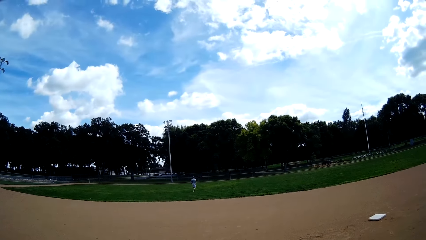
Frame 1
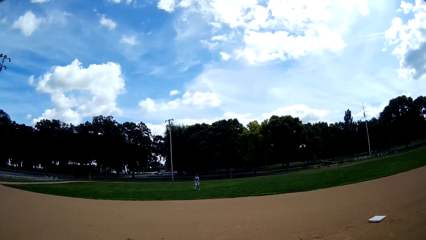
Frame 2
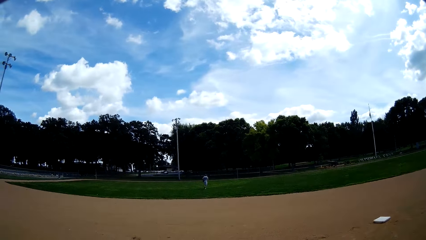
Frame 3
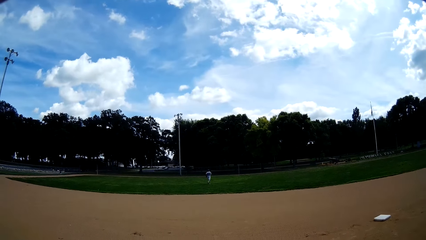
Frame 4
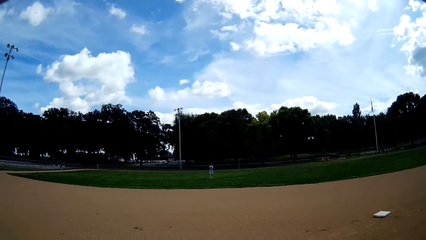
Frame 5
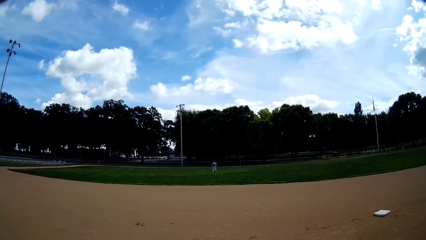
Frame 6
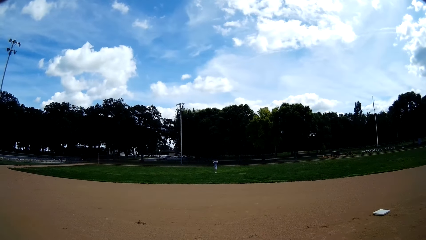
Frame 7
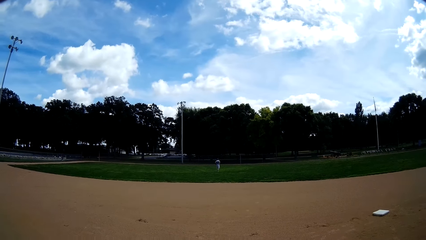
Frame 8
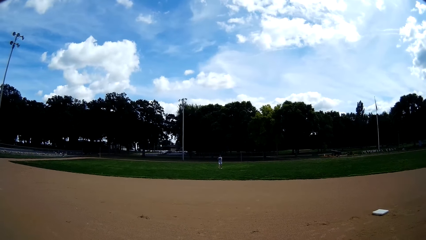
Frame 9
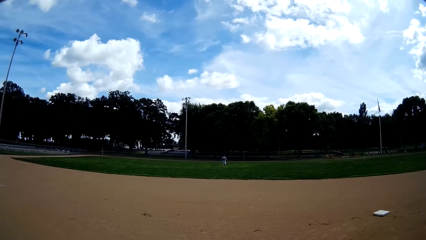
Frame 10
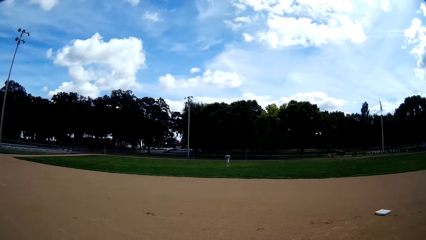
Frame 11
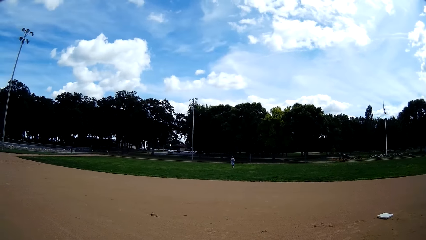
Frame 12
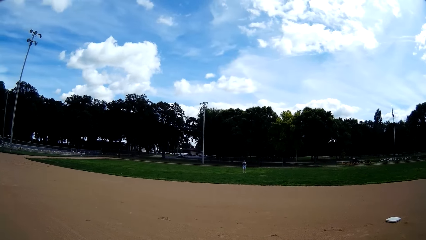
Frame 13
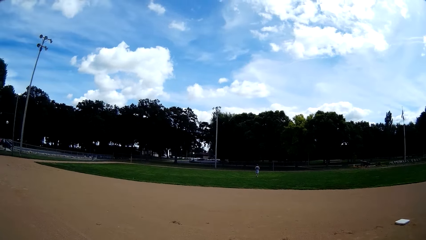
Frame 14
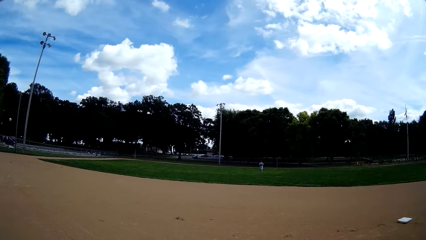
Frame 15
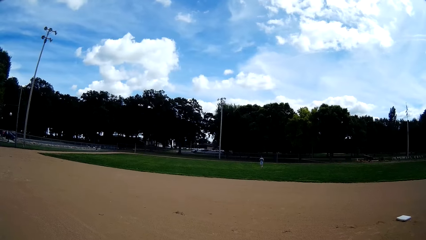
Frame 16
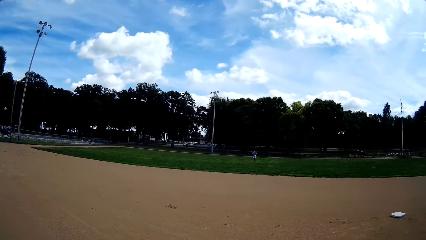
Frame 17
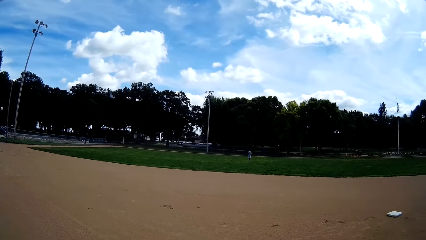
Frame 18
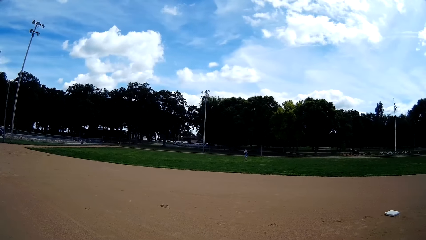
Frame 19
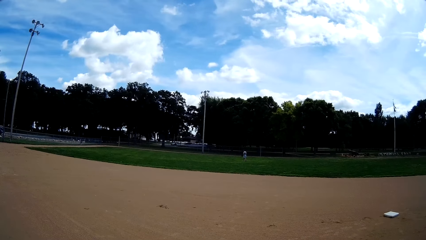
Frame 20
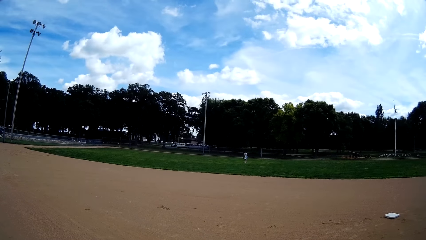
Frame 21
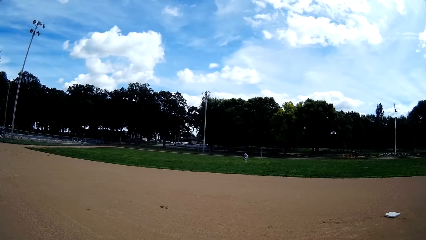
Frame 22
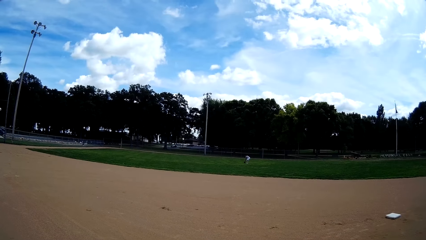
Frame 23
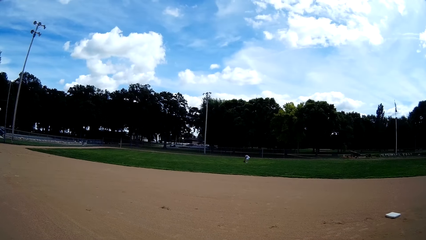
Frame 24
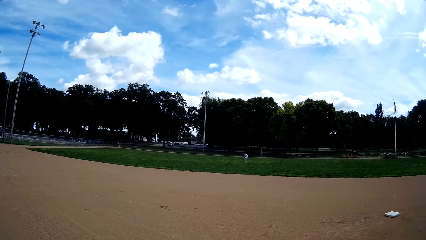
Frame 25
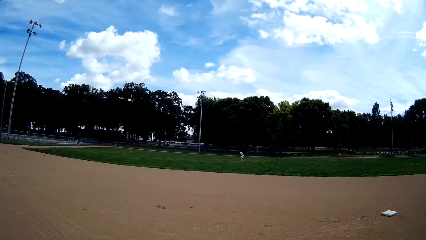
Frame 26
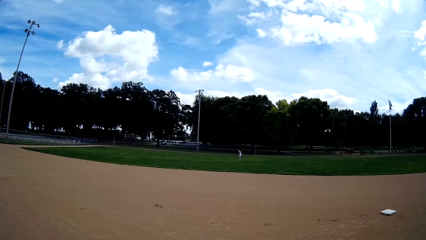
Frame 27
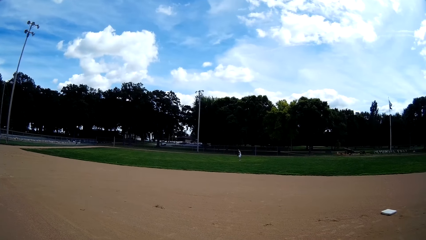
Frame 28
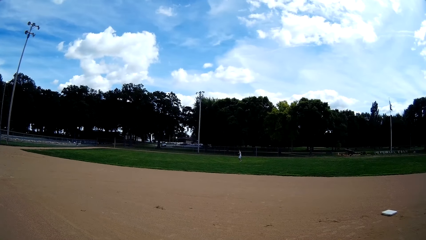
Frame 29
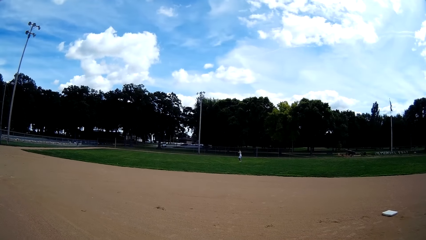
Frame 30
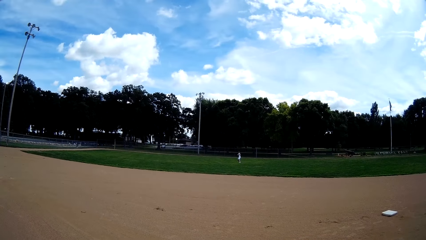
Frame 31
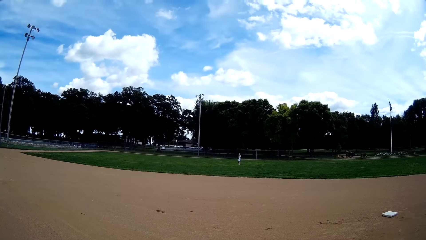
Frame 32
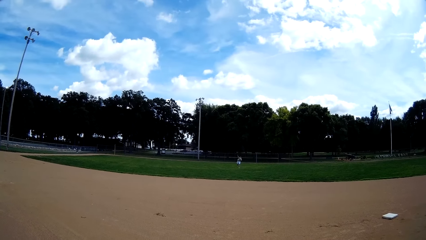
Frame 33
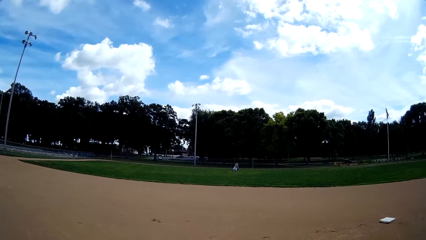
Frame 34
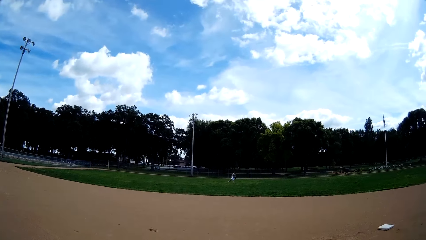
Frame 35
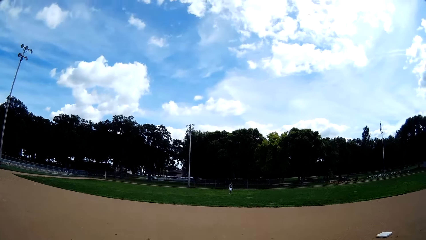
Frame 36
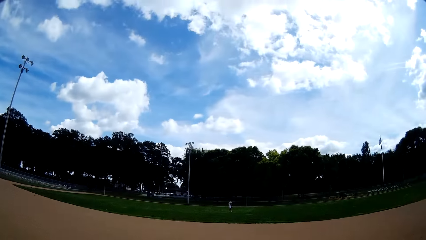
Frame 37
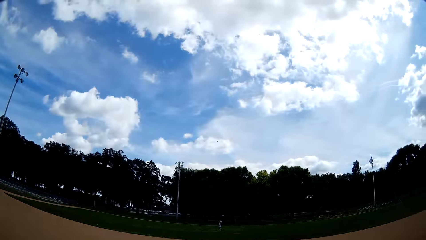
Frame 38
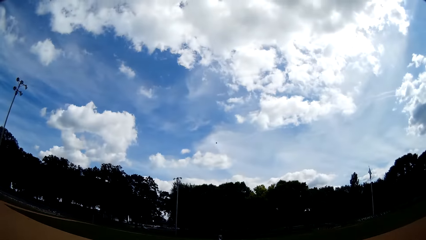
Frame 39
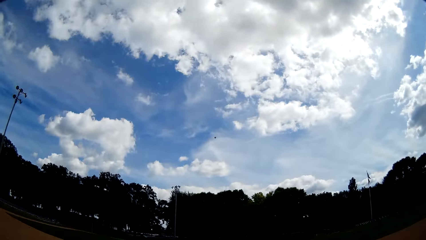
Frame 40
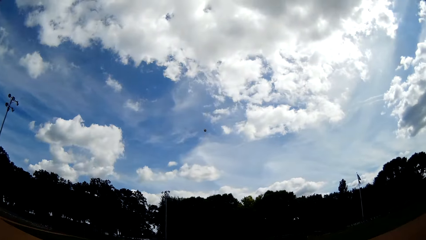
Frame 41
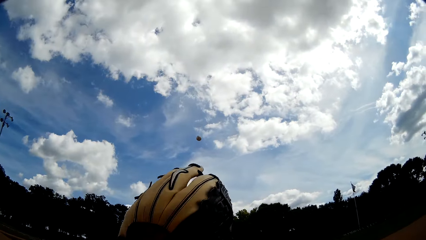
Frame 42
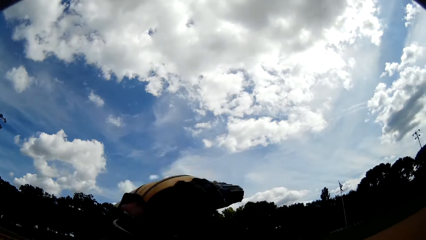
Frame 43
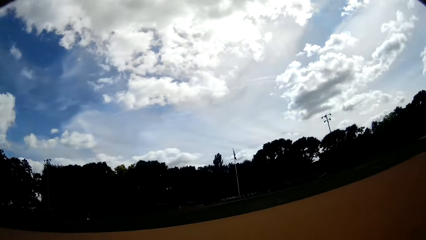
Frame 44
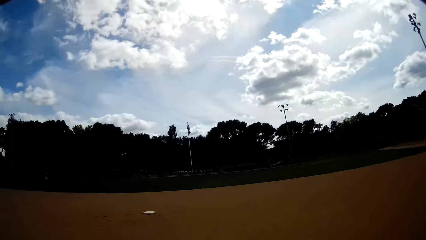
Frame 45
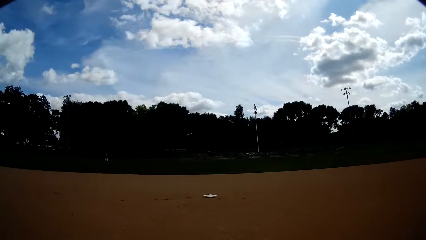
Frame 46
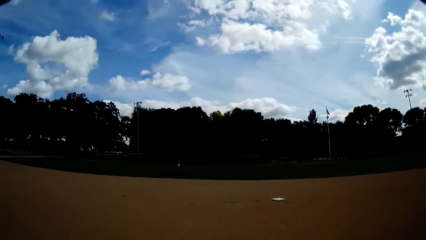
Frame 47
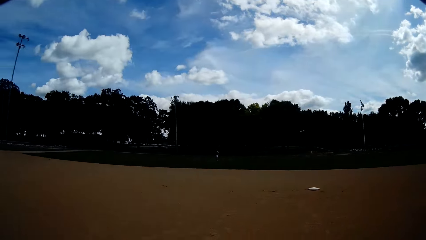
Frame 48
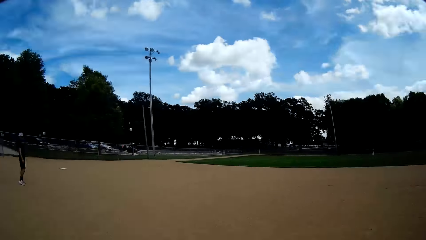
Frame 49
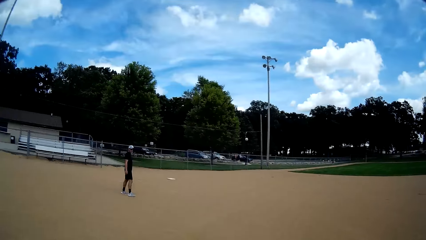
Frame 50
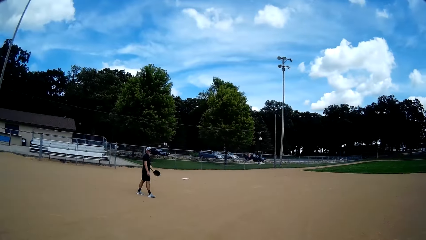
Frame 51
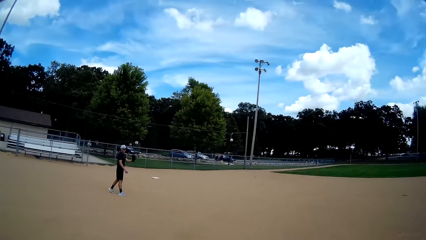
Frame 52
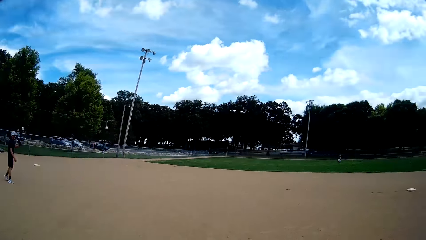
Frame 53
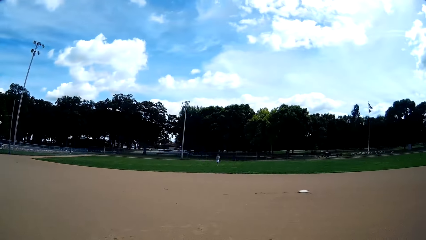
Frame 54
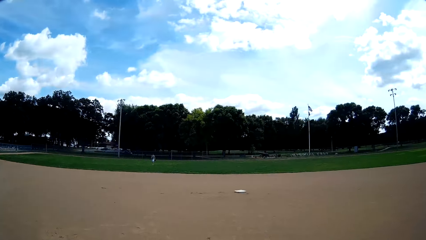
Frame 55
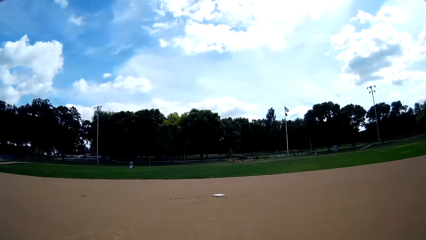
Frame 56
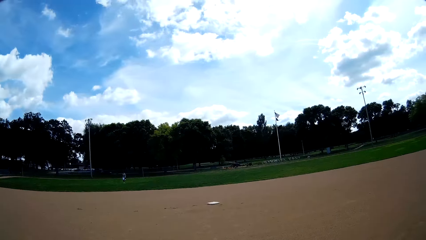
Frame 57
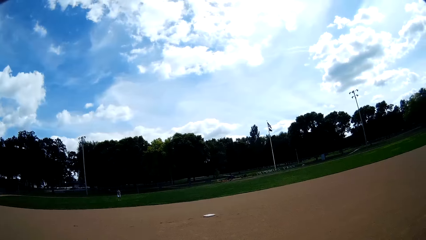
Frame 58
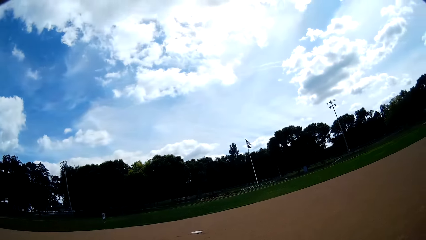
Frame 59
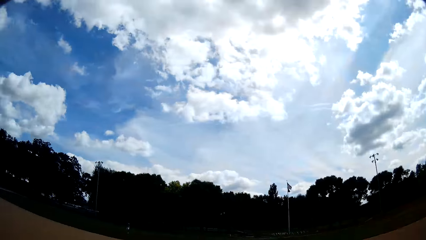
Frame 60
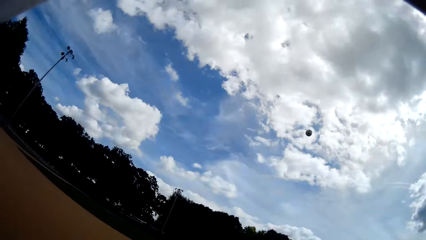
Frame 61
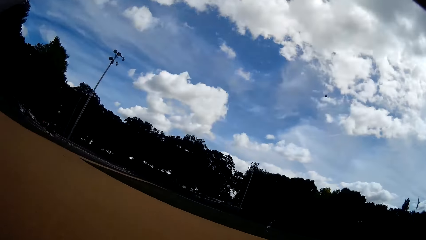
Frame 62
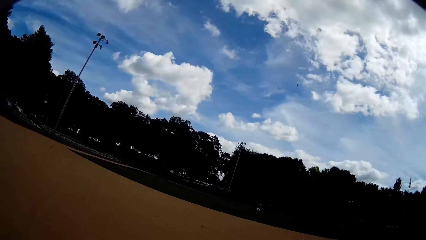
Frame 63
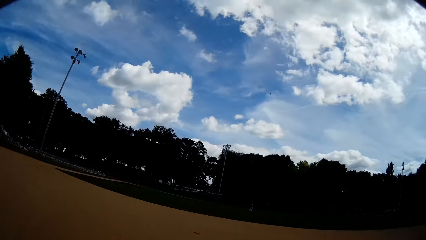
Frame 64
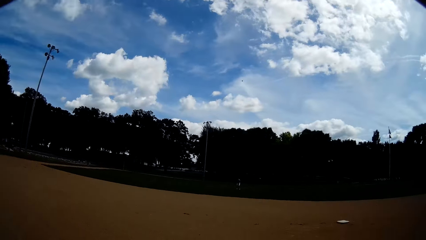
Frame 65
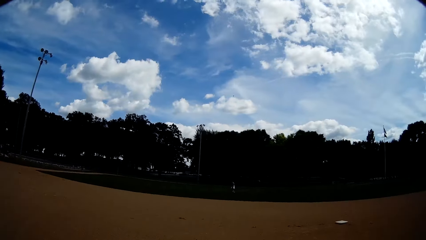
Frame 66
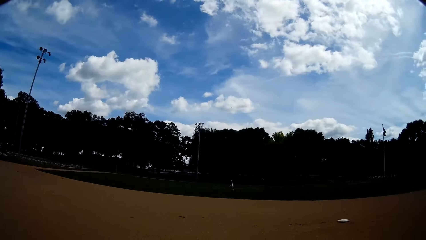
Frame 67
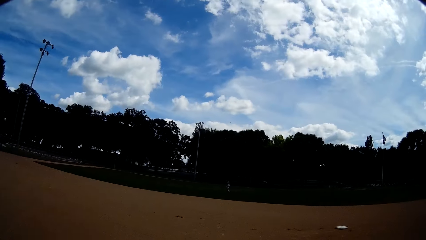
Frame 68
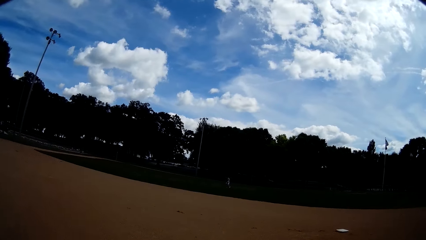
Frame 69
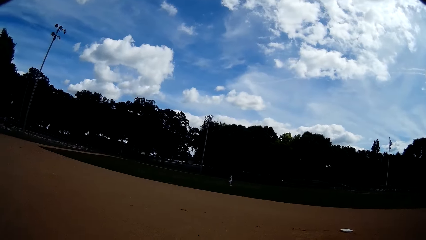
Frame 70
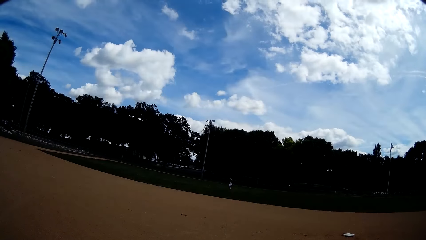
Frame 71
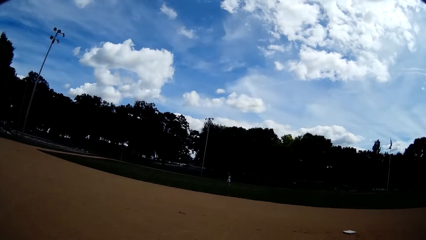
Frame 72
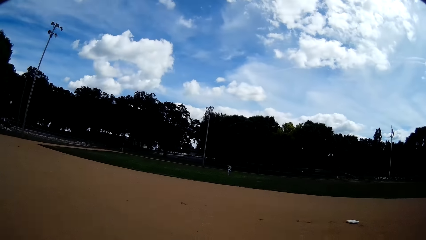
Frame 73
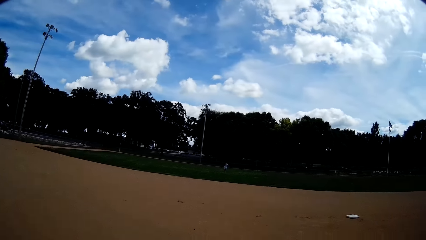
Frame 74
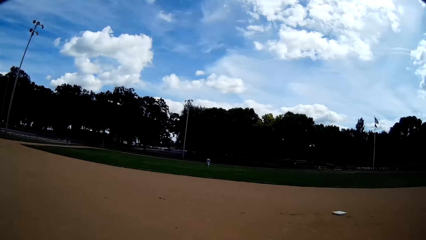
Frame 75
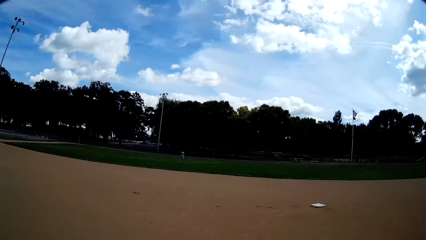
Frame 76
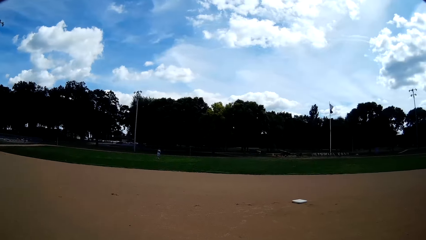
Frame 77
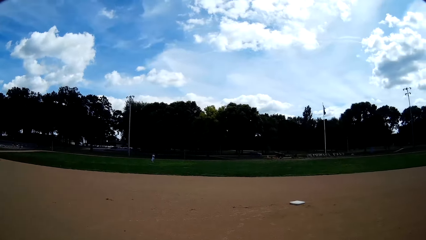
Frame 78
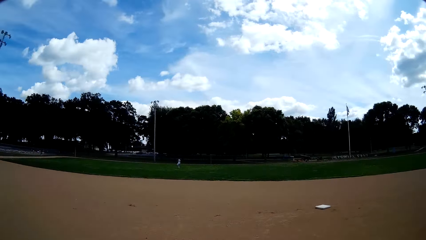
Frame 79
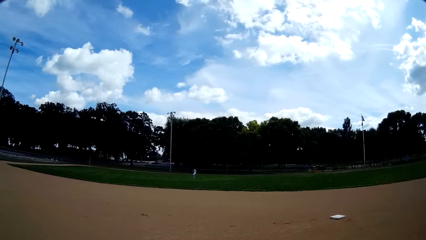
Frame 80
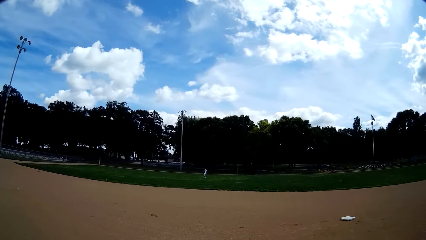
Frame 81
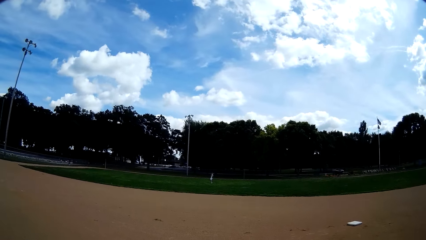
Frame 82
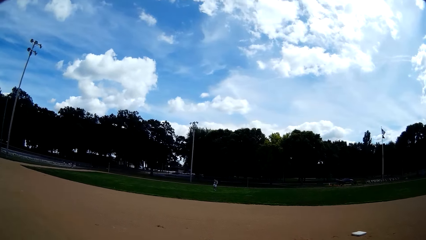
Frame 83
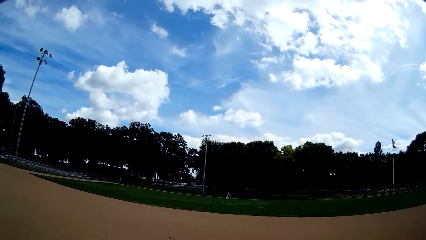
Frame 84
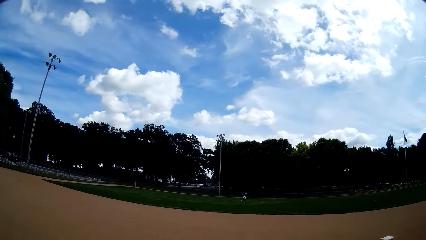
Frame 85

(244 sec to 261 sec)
A man runs in the field. The man picks up the ball from the ground. The camera wearer catches the ball from the man with a baseball glove again. The man throws the ball. The camera wearer catches the ball. They look in the direction of another man again. The first man walks. The camera wearer throws the ball to the first man again. The other man catches the ball from the first man with a baseball glove again.
